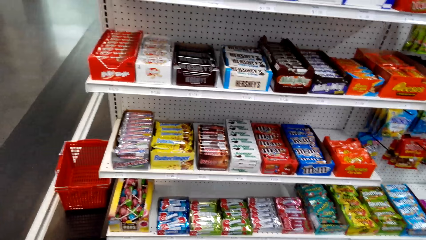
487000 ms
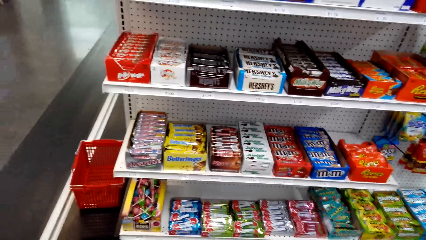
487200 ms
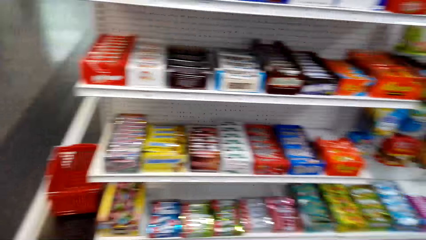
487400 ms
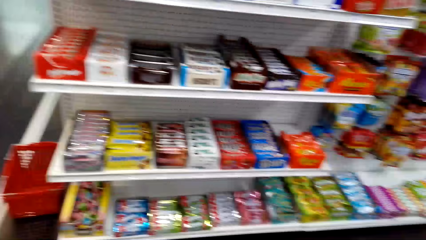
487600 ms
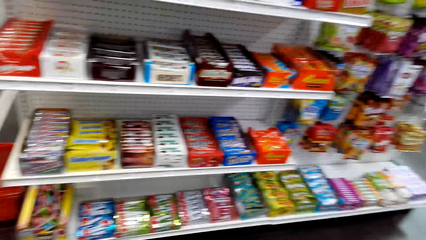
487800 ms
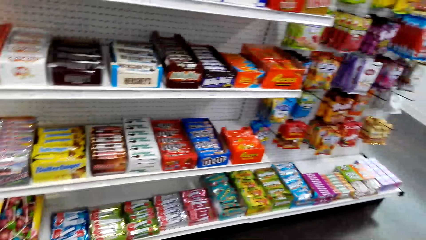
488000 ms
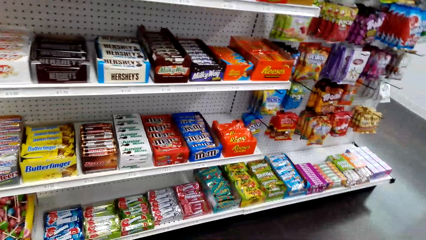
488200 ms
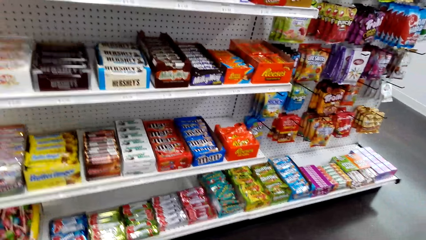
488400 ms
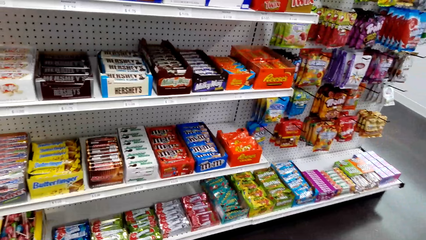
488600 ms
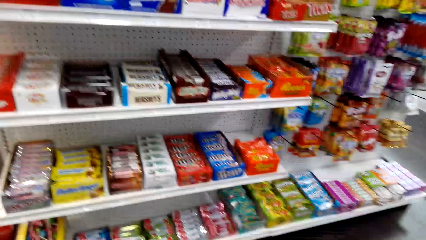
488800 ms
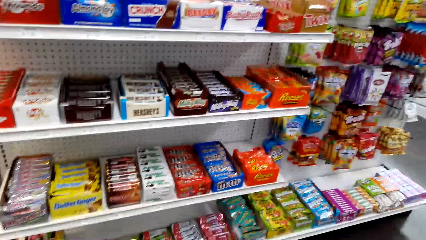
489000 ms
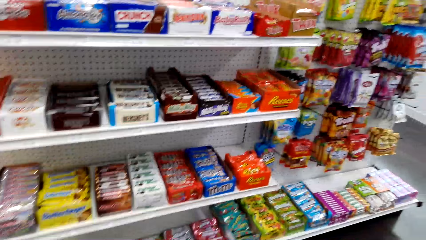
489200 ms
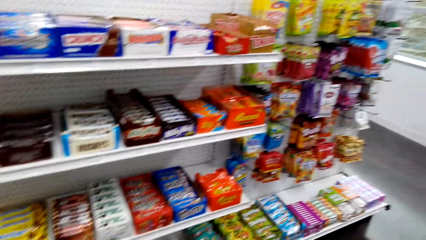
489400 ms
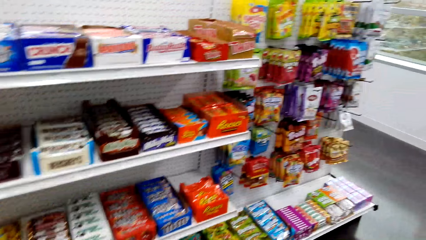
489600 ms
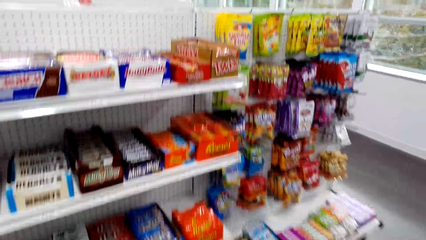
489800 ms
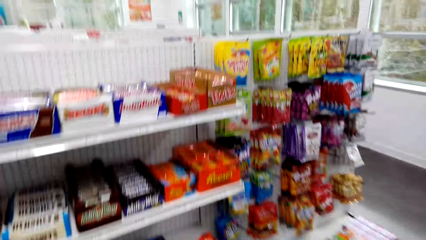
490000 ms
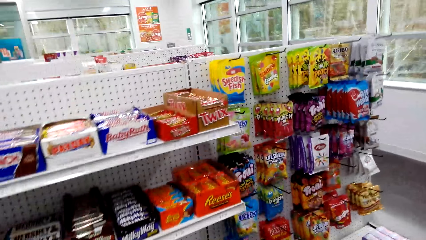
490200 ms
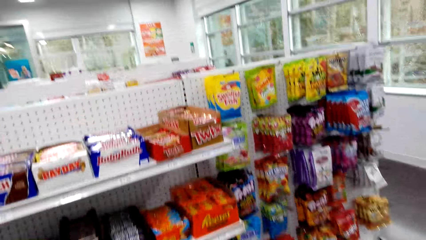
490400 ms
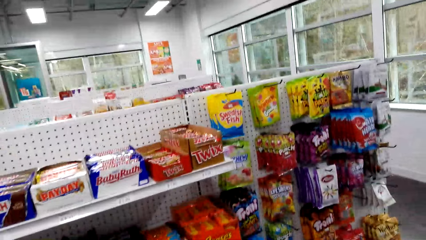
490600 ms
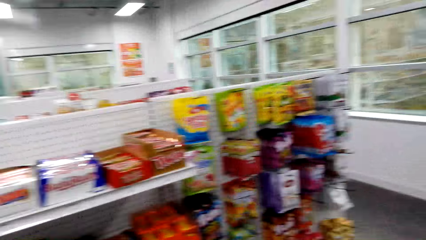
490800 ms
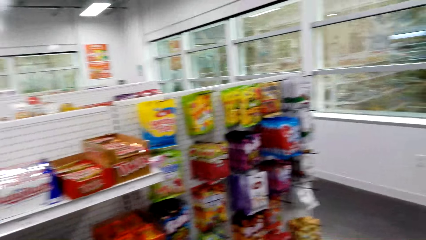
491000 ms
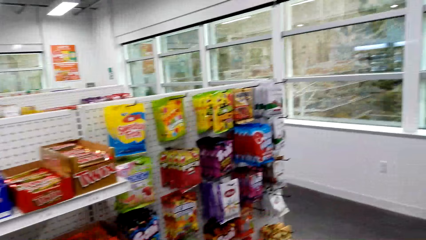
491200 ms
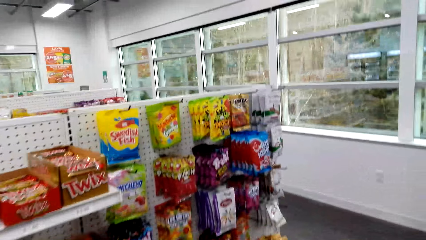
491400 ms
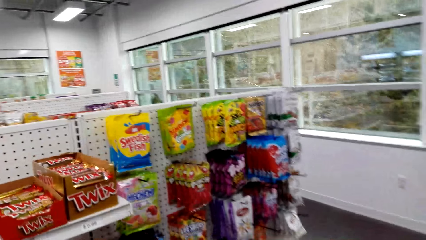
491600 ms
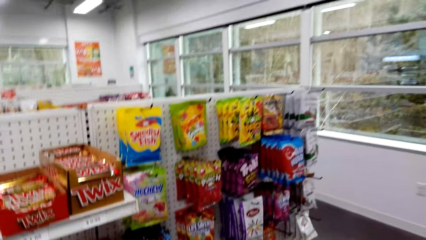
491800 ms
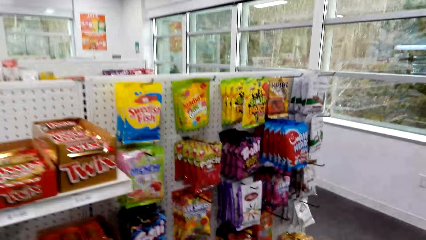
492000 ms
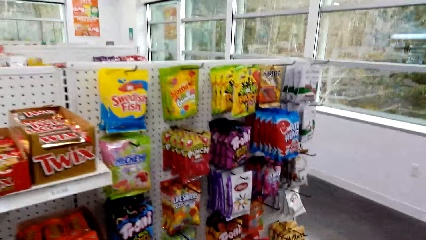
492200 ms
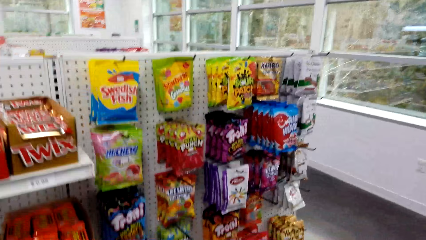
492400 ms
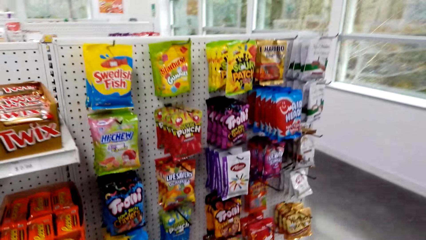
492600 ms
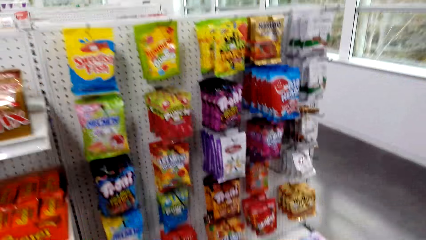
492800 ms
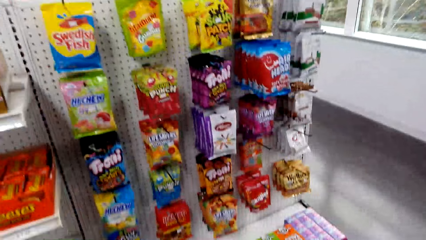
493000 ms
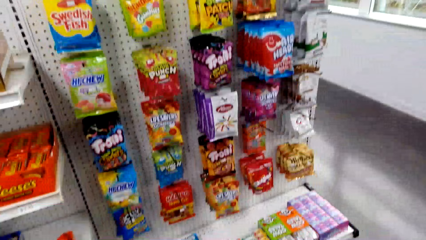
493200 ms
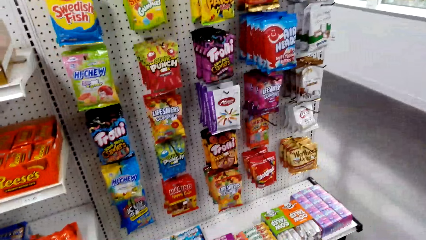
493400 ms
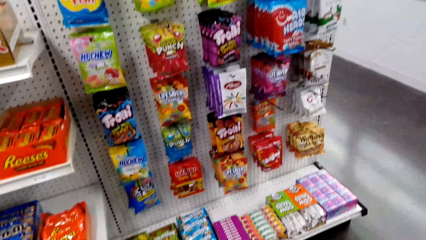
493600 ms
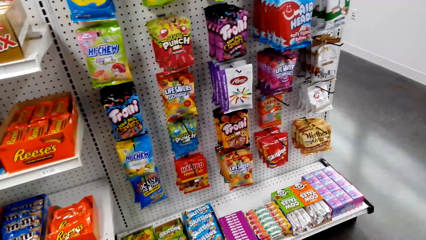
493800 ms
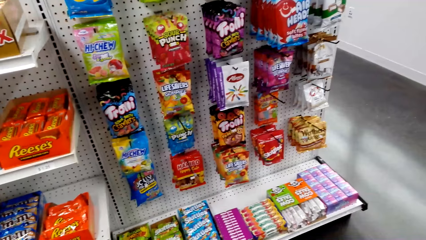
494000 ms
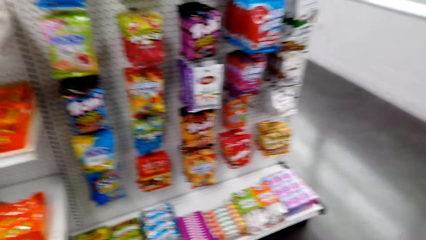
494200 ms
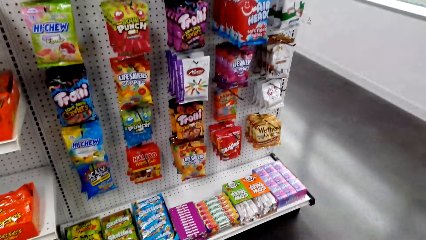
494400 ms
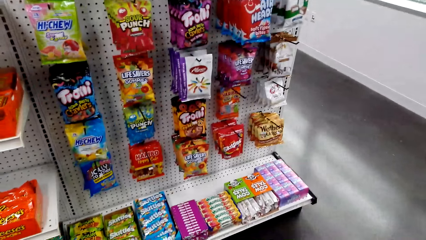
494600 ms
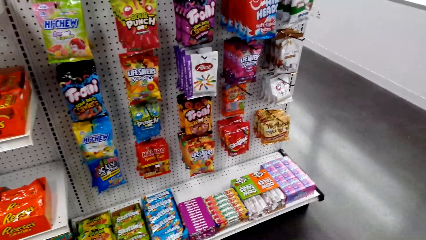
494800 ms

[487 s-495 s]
The camera wearer looks around the shelves.

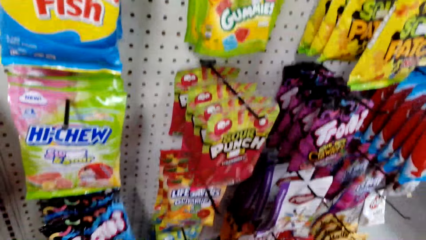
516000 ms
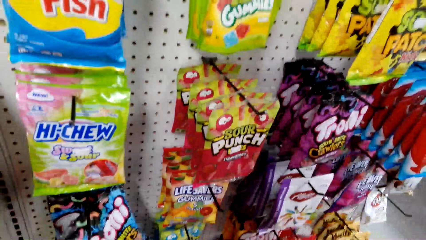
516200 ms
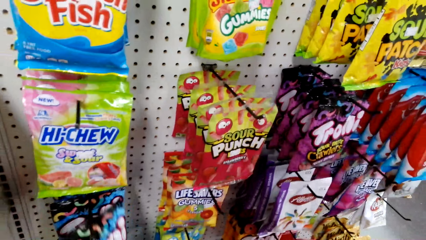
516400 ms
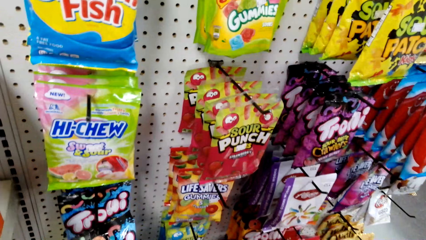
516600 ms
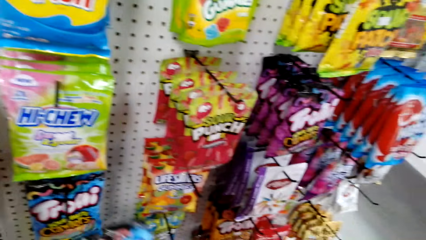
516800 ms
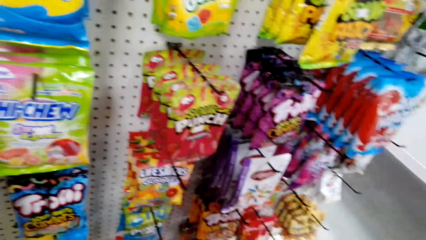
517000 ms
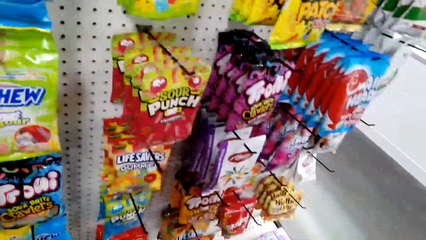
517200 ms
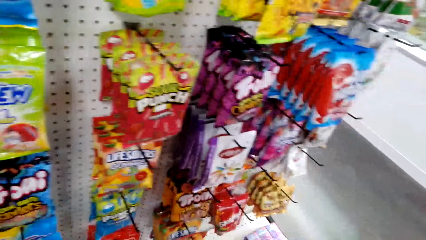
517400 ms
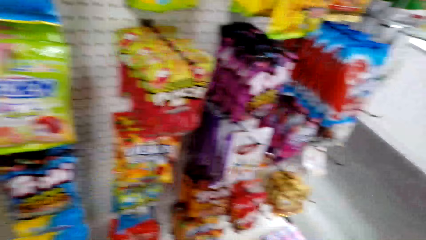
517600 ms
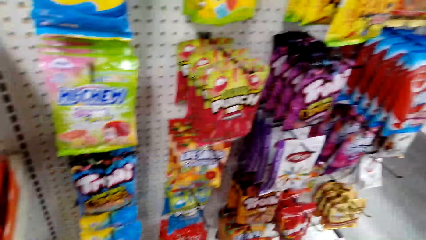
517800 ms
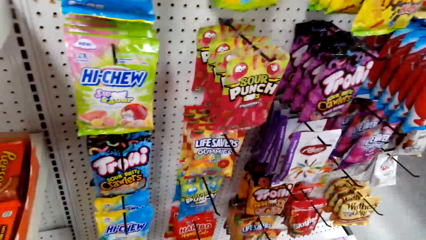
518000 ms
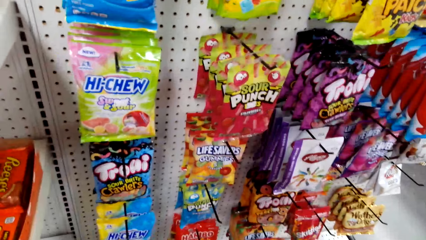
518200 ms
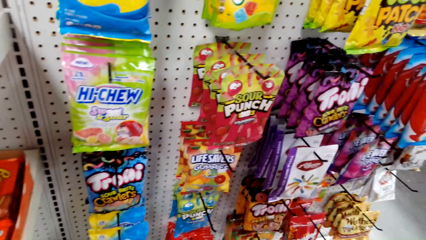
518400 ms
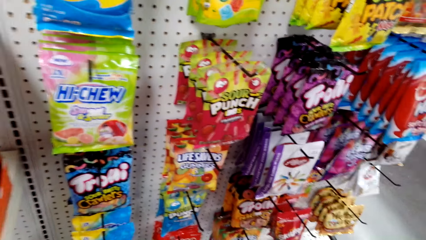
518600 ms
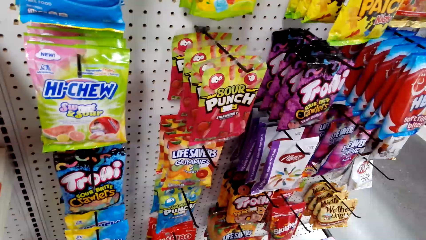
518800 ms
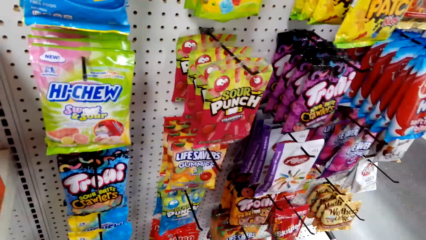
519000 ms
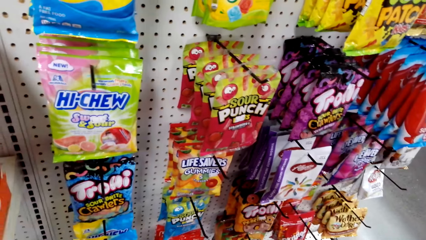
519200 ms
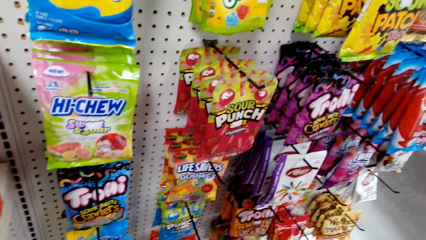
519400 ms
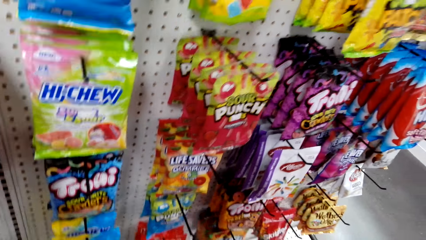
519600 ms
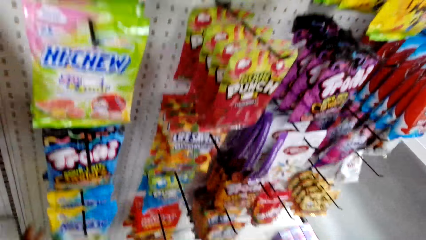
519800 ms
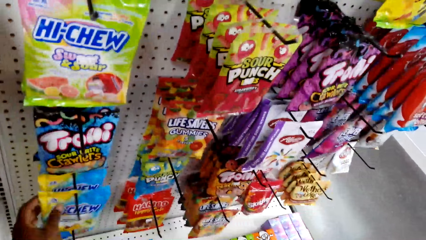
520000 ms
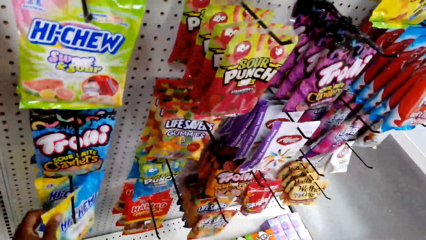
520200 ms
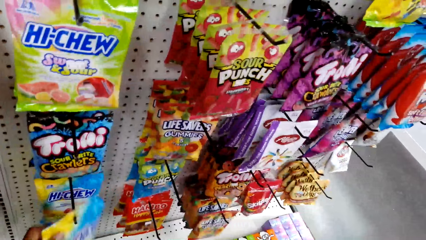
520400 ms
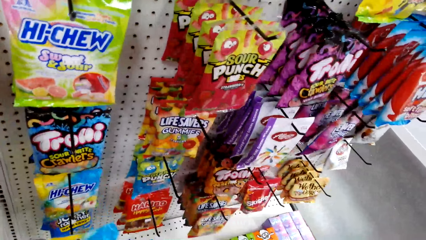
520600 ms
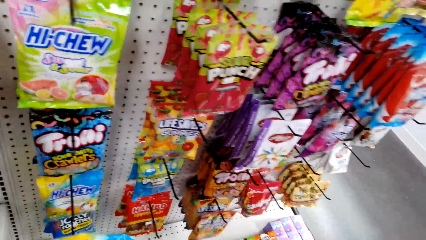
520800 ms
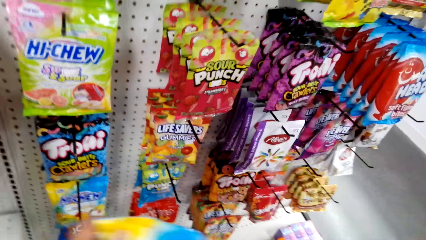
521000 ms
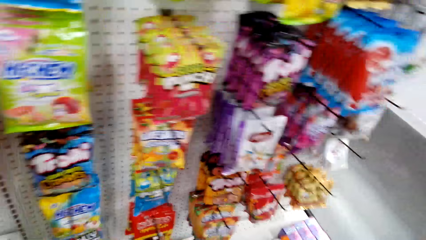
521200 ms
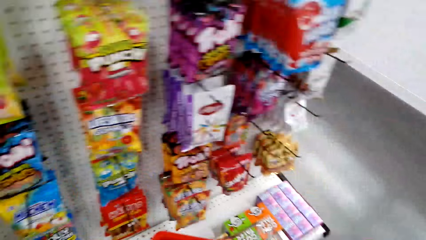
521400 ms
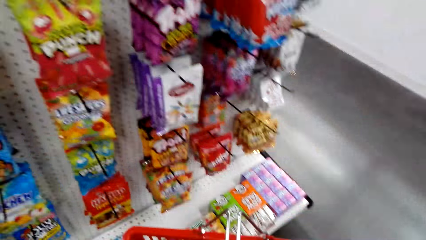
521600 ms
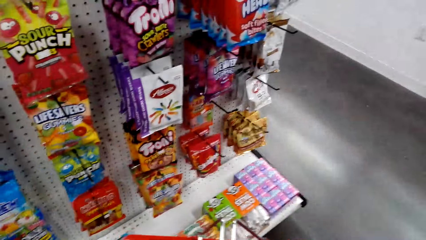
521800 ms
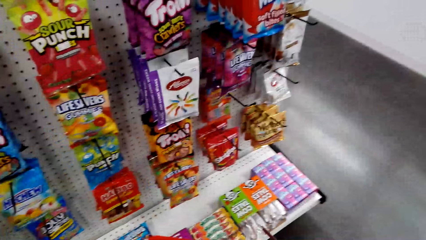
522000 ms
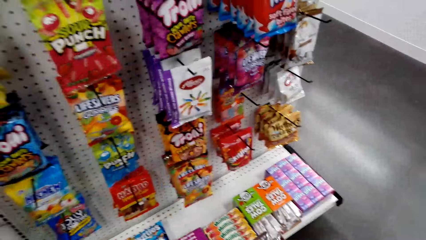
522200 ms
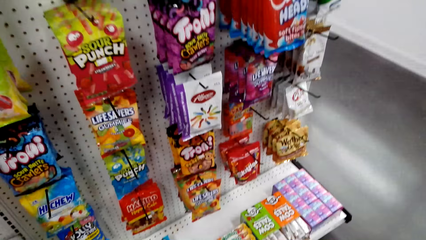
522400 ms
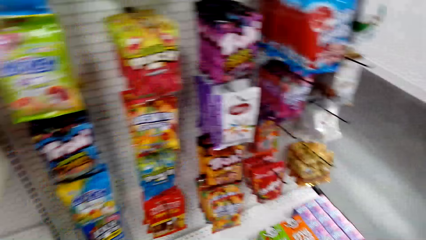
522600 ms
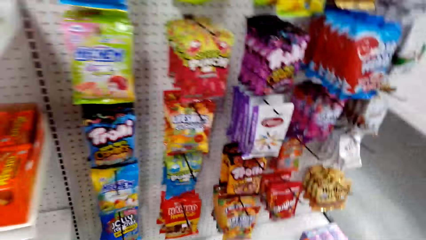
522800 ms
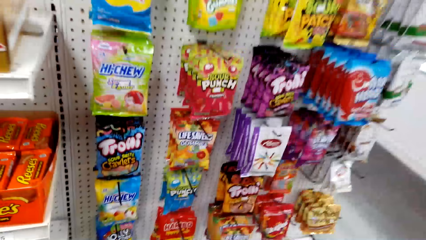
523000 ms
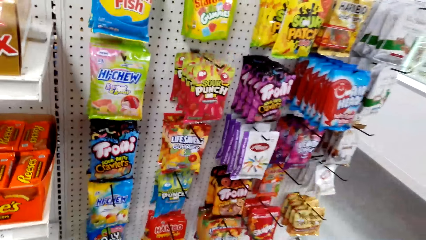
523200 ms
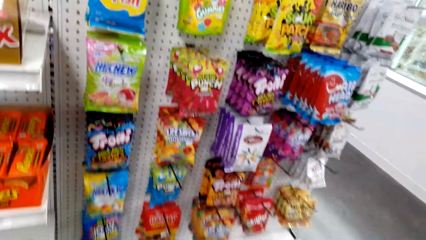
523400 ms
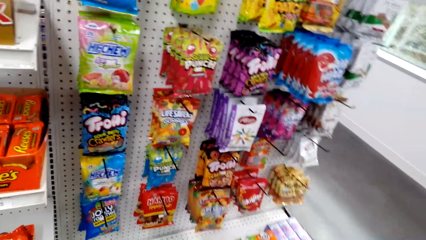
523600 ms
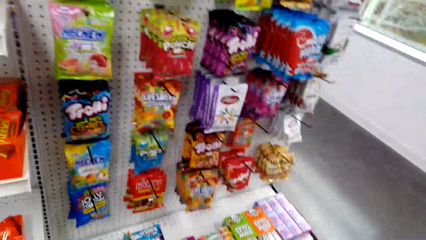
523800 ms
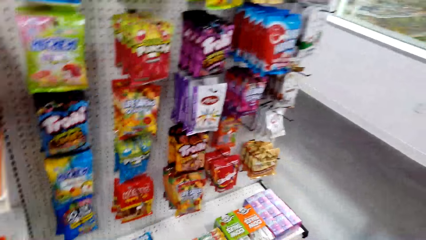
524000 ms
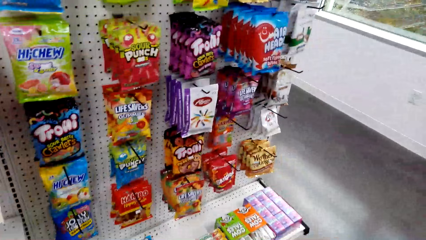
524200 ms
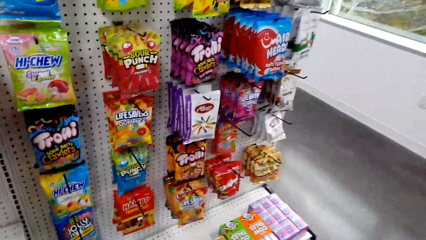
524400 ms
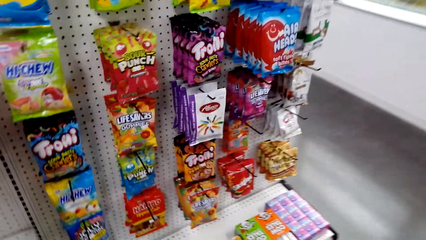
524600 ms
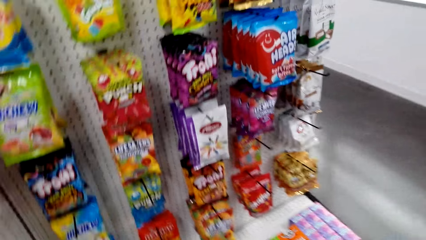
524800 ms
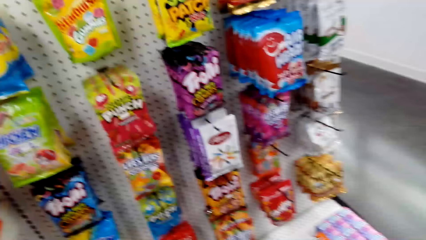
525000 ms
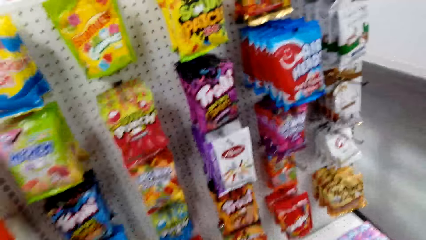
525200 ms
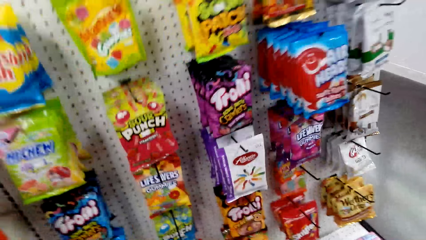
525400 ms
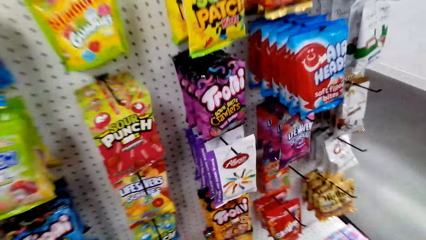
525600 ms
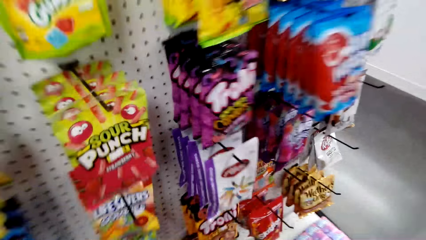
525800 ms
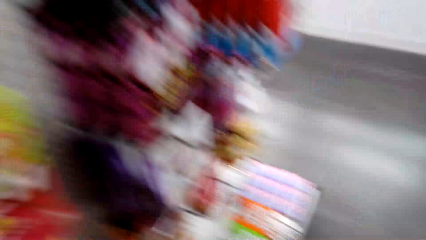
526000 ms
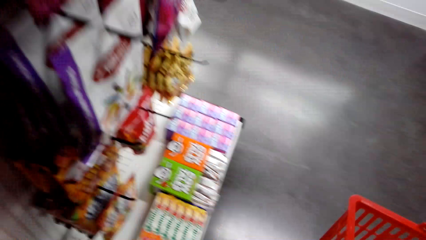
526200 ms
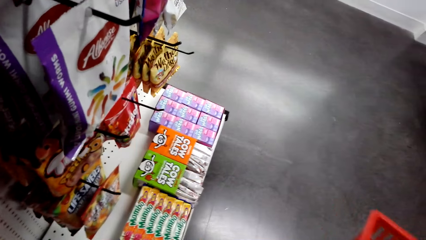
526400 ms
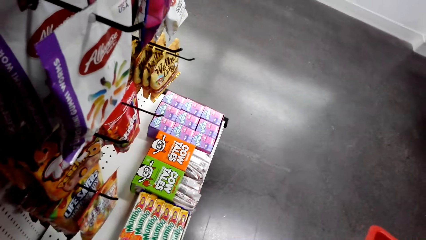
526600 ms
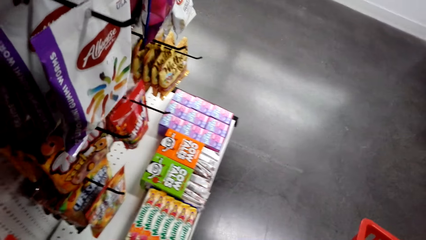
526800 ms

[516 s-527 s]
The camera wearer picks an item. They hold a packet of something. They pick a packet. They put the pack in the shopping bag.
